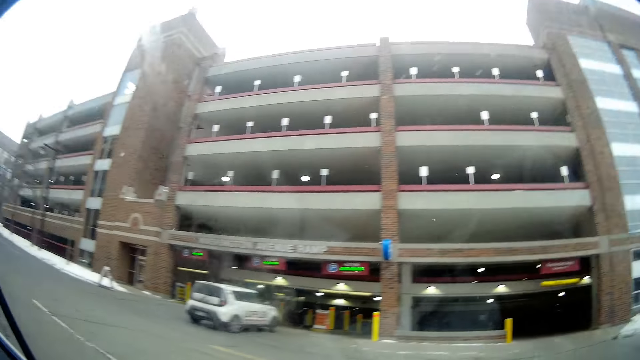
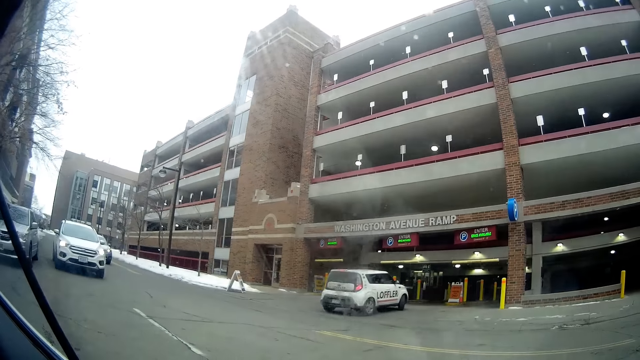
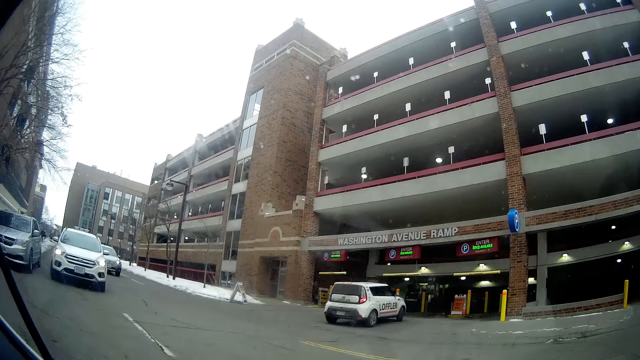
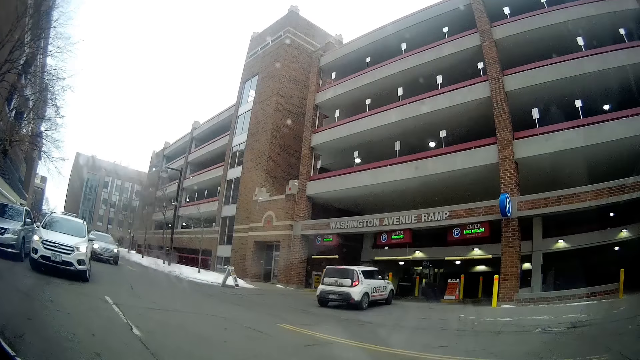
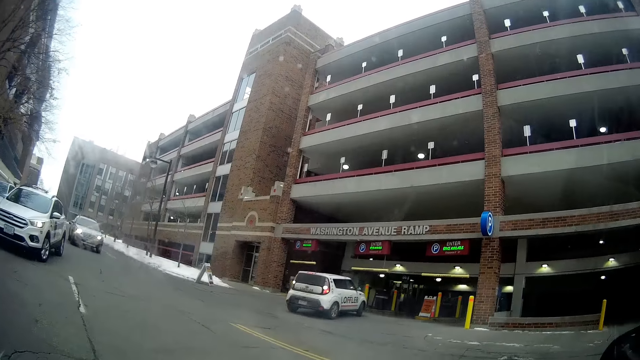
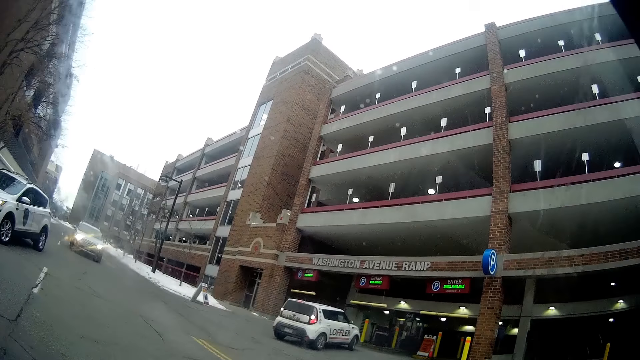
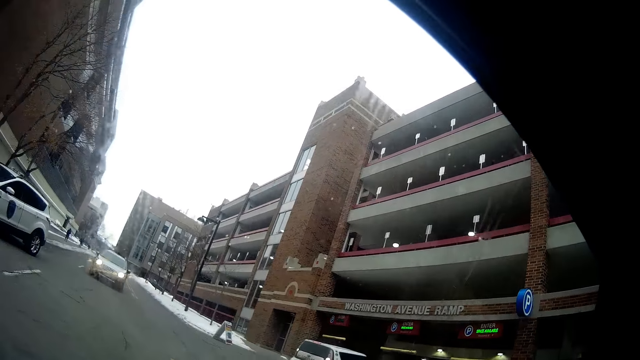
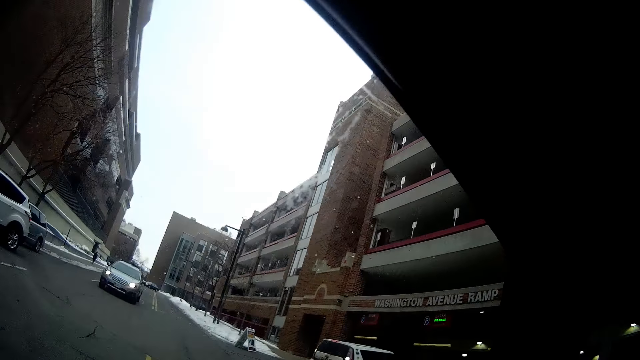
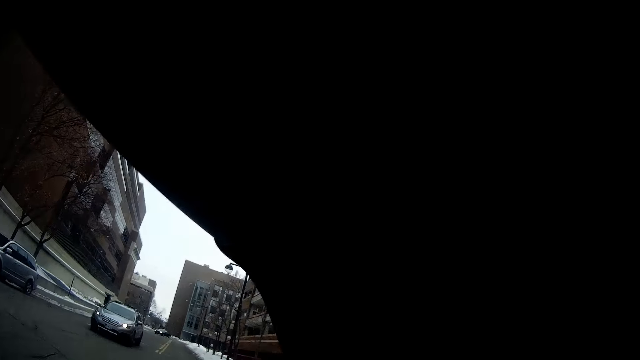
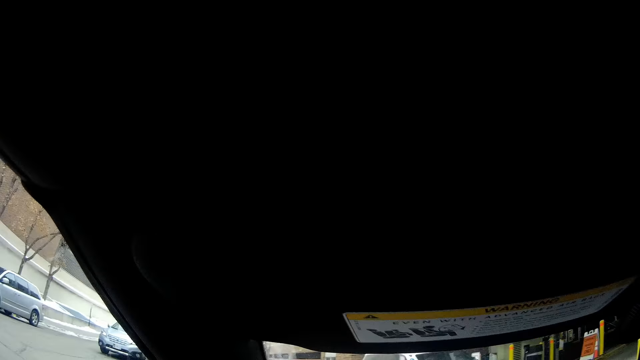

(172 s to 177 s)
The camera wearer looks at the building.

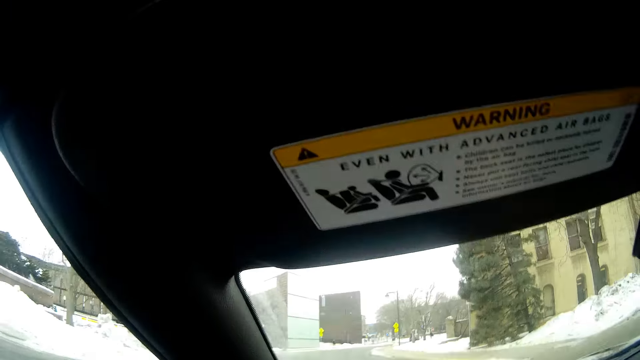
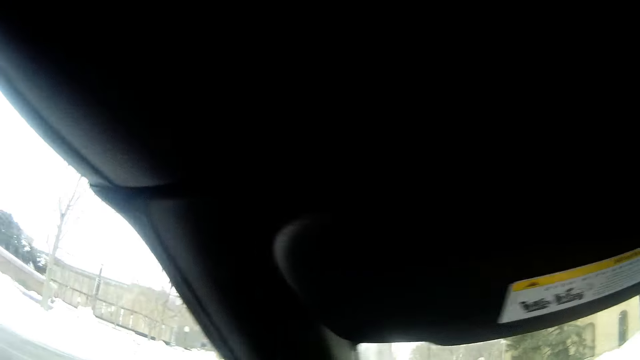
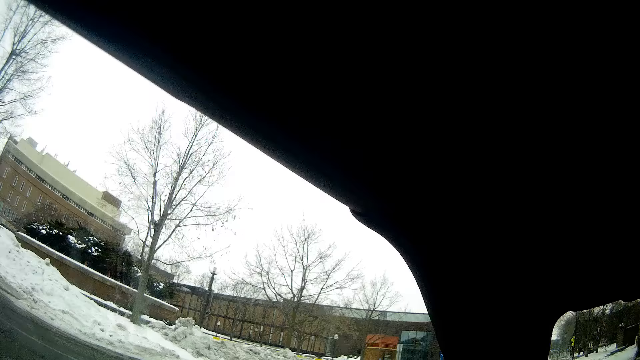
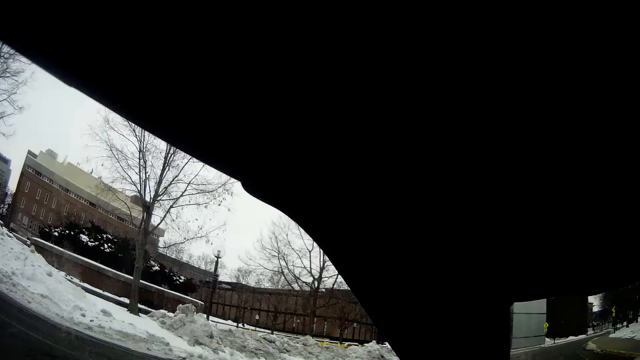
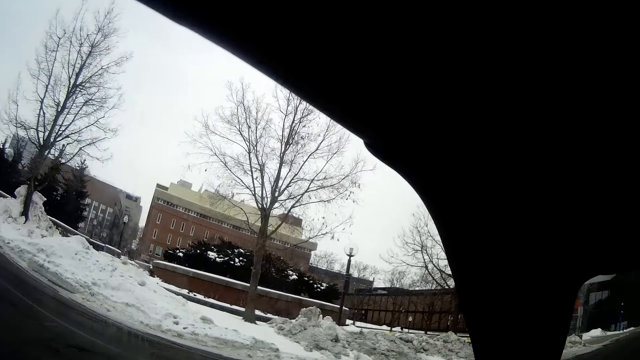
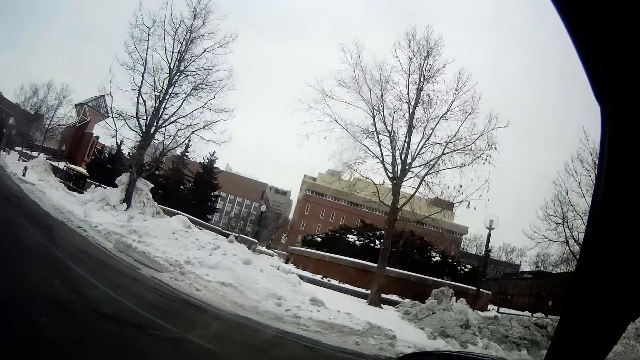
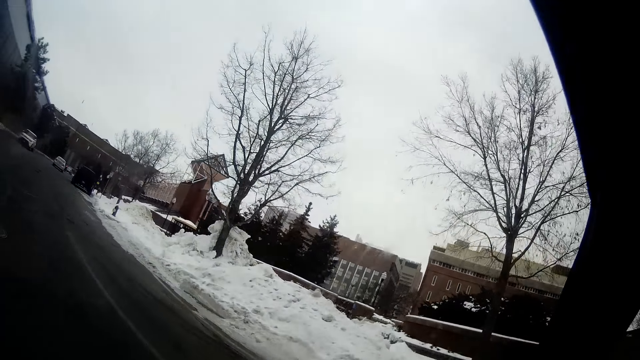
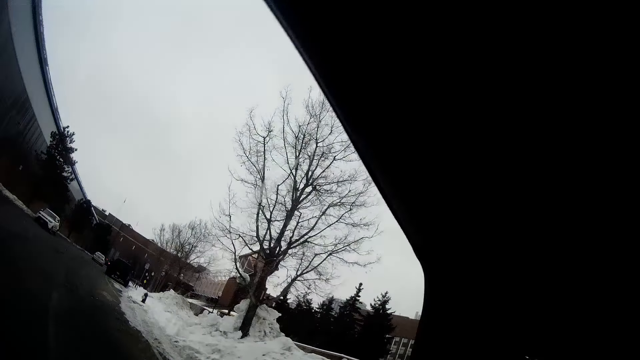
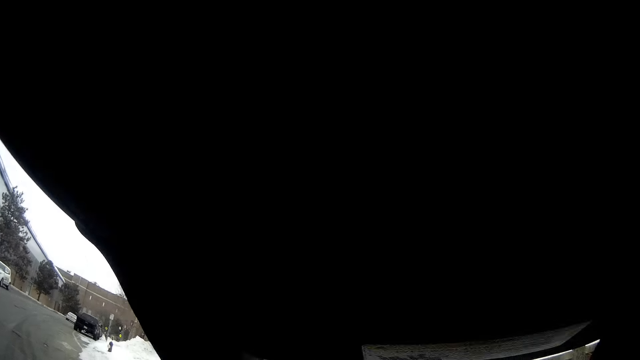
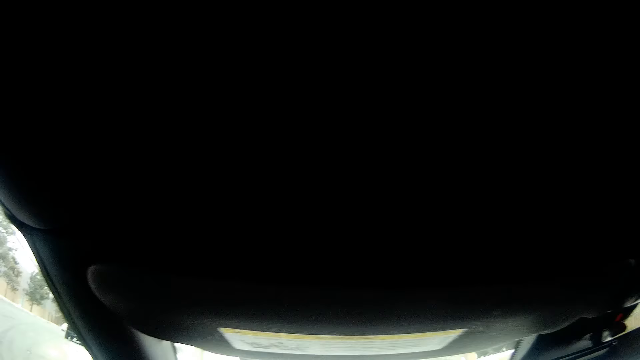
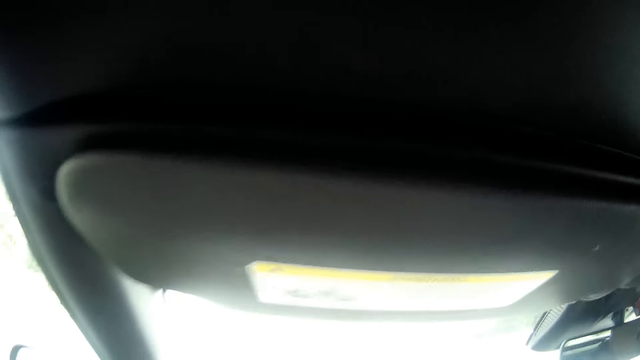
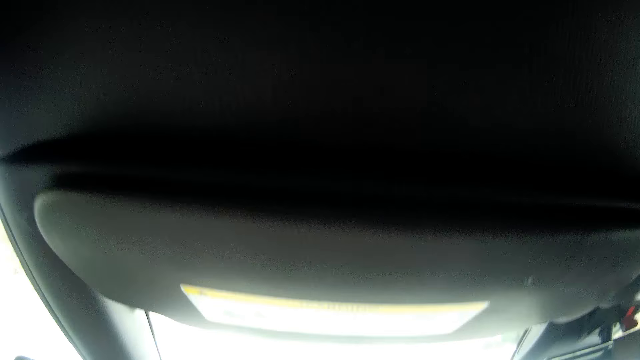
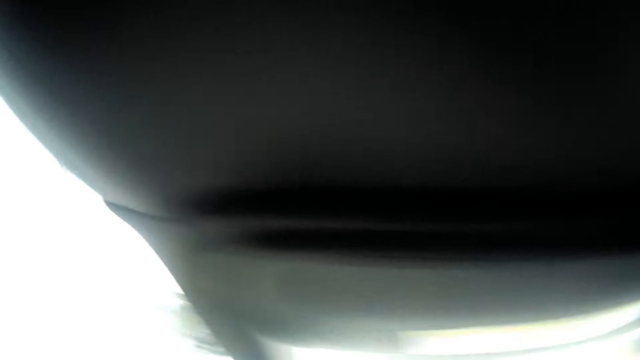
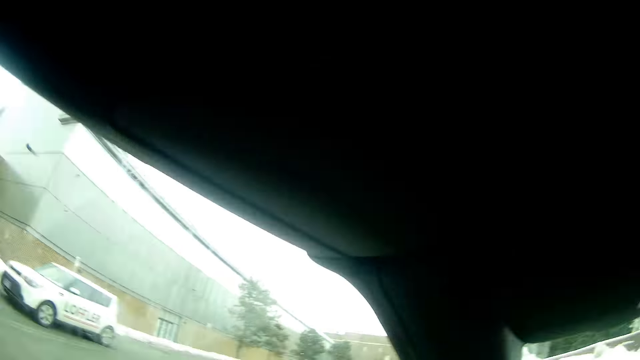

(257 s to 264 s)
The camera wearer makes a U-turn.

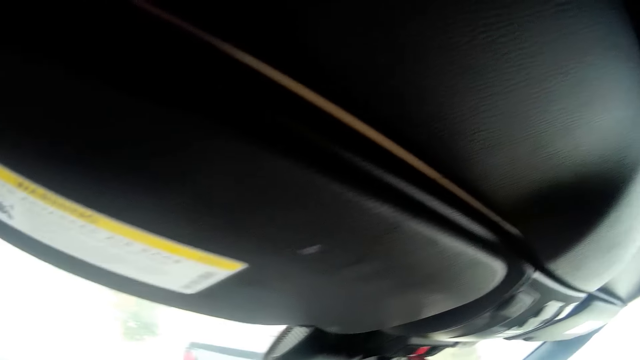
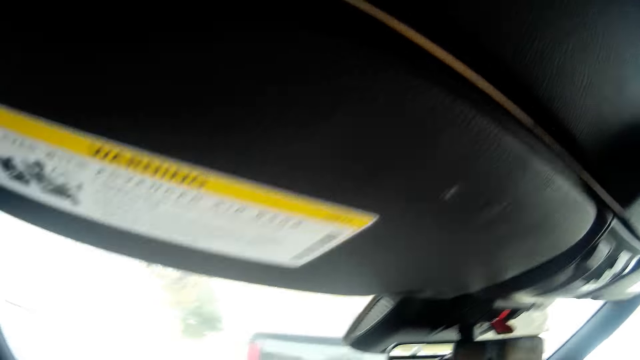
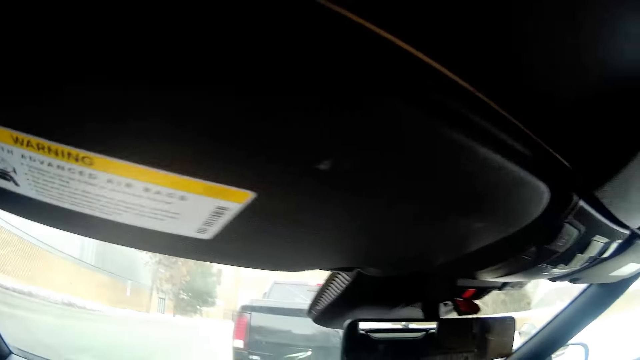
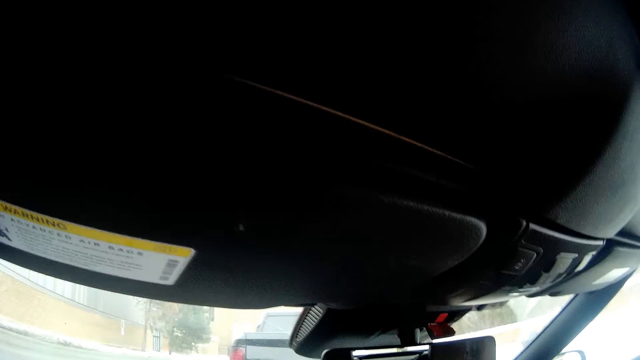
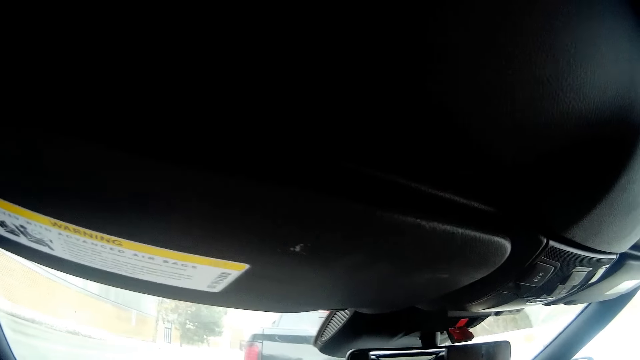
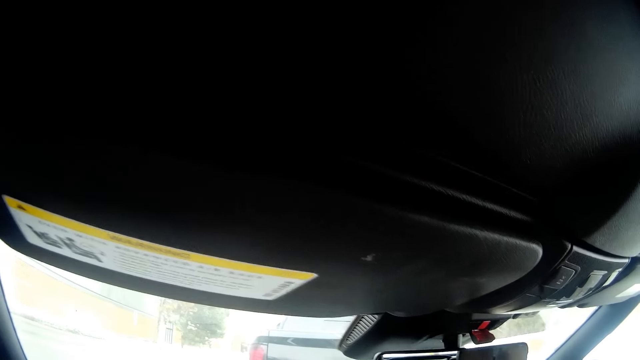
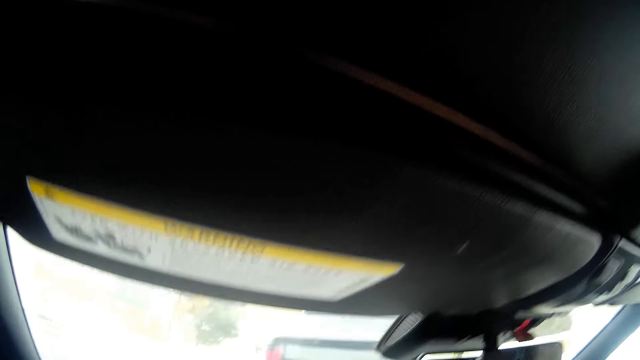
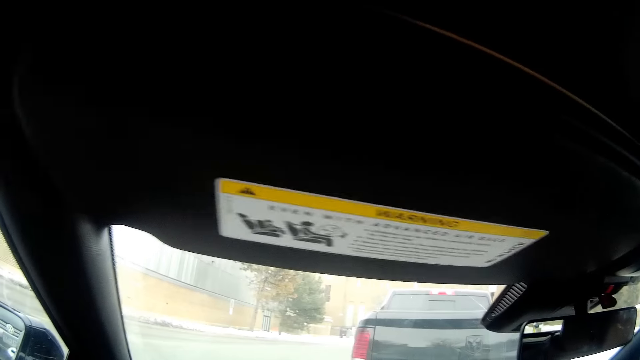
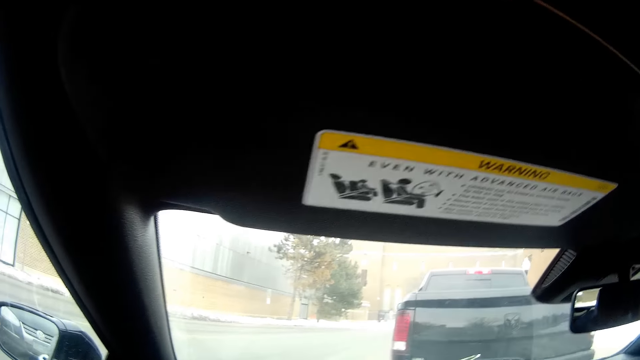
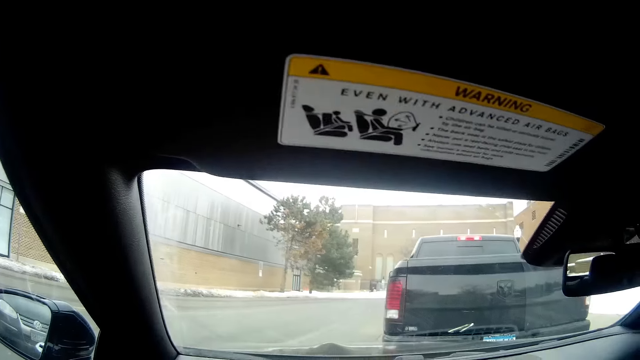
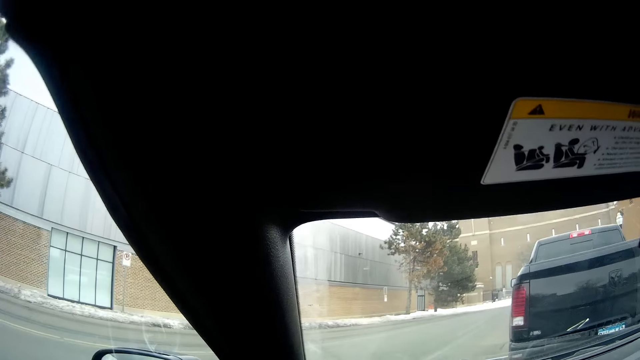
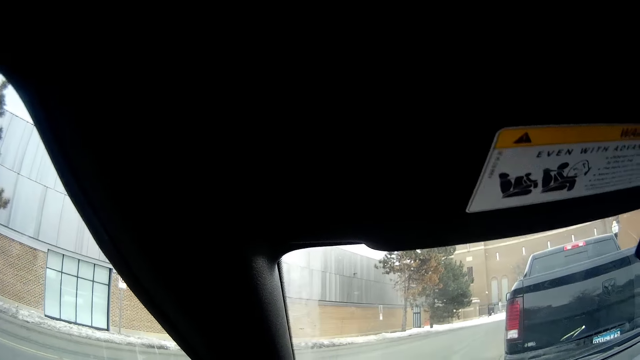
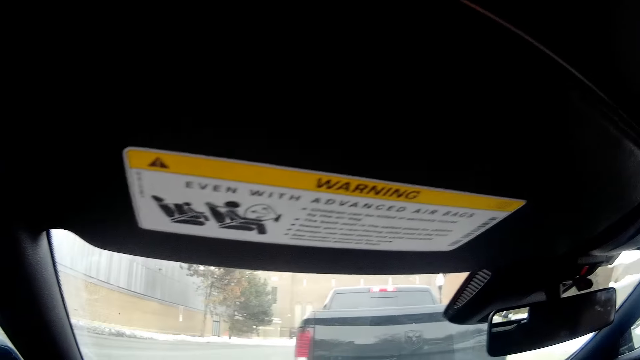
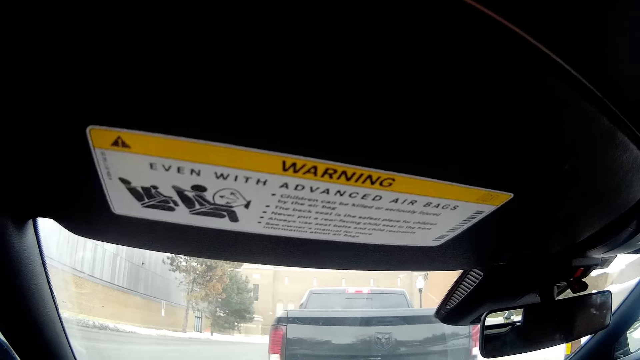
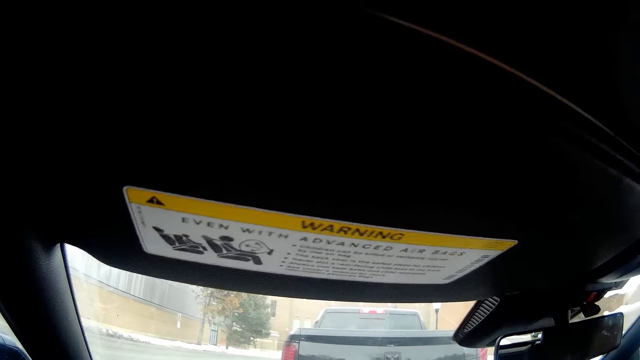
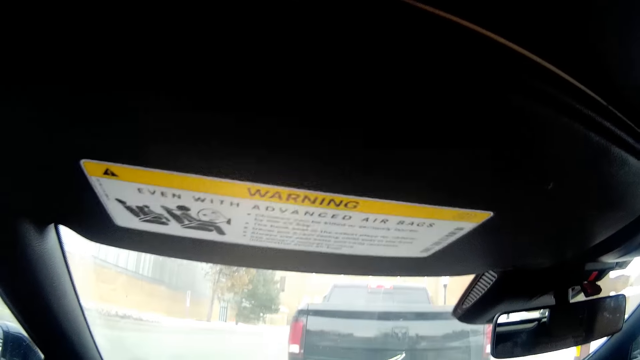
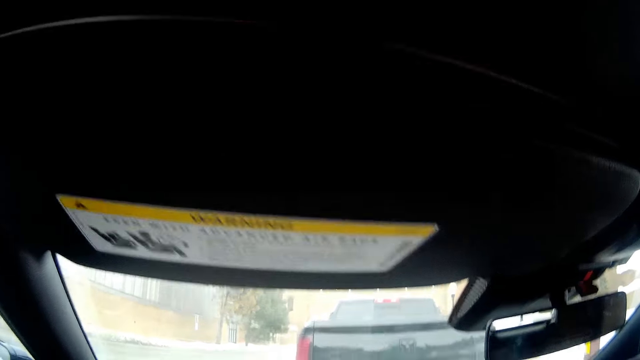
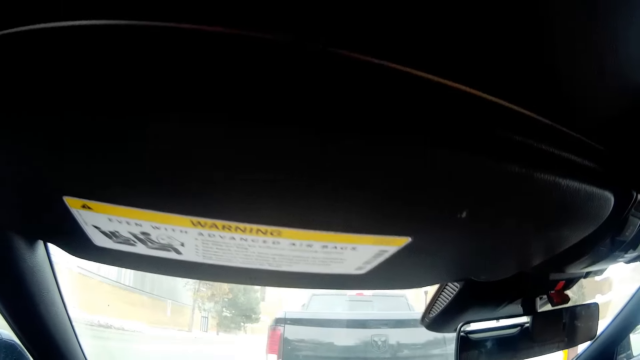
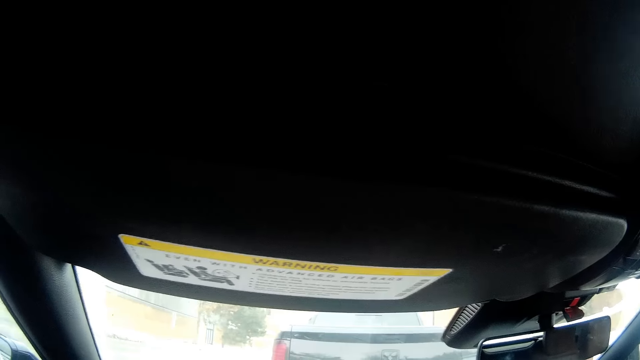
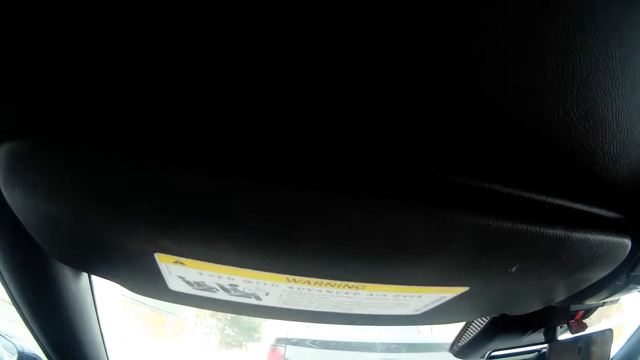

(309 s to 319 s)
The camera wearer parks behind the black truck. They stare at the vehicle on the road.
